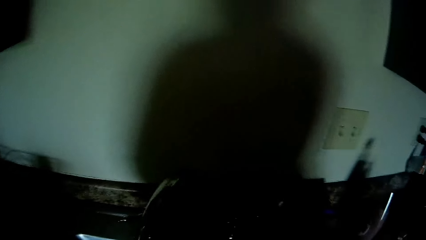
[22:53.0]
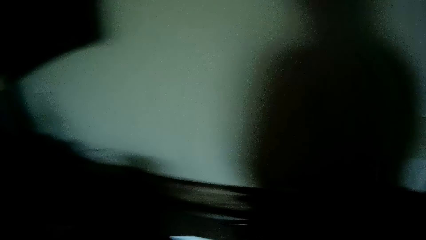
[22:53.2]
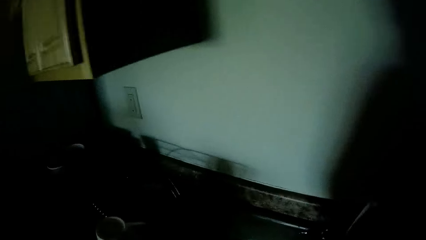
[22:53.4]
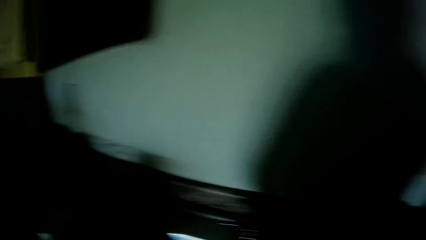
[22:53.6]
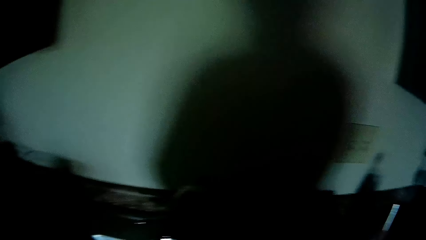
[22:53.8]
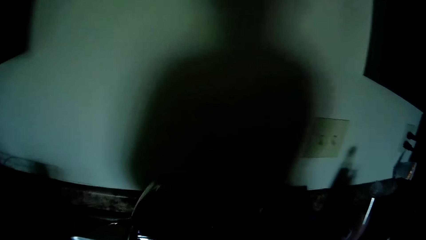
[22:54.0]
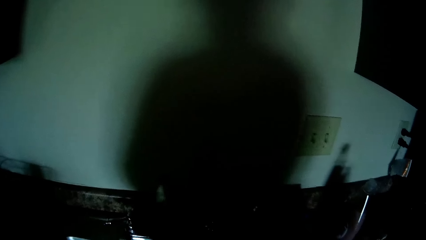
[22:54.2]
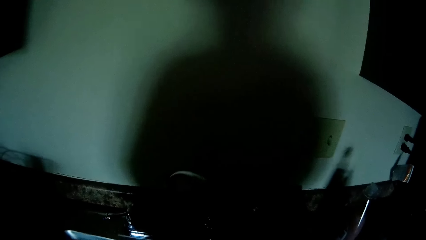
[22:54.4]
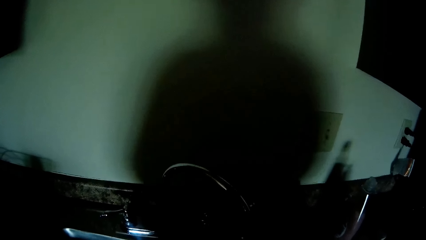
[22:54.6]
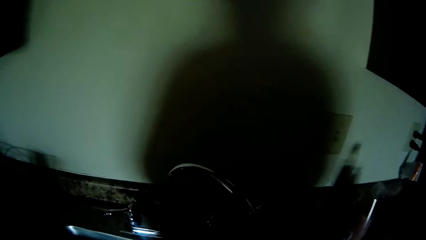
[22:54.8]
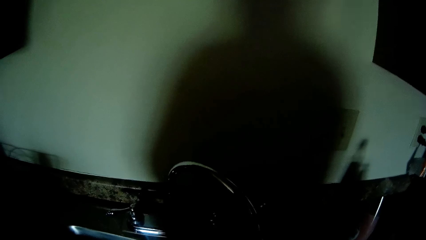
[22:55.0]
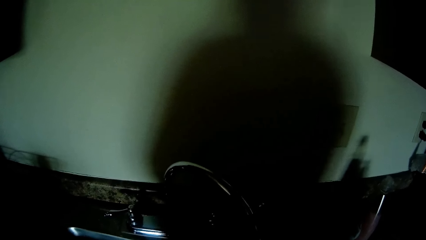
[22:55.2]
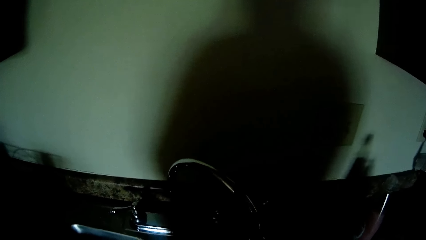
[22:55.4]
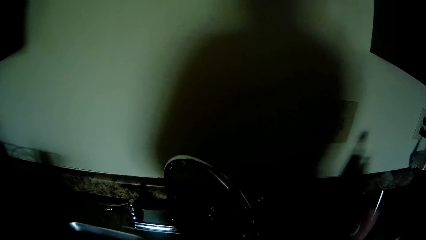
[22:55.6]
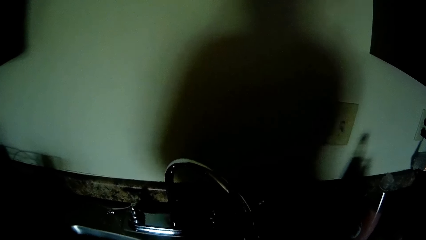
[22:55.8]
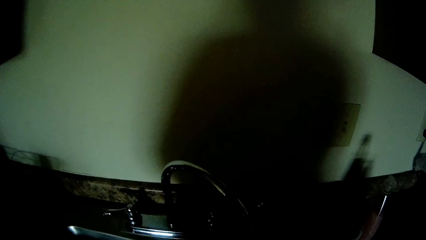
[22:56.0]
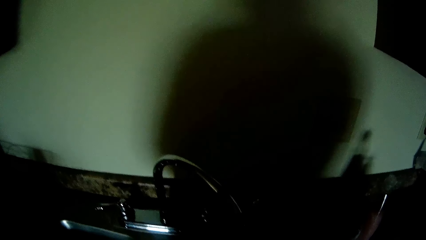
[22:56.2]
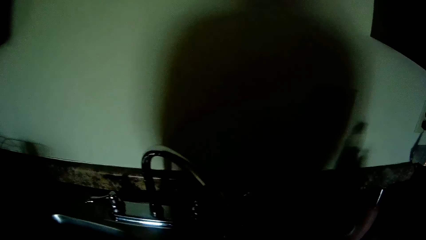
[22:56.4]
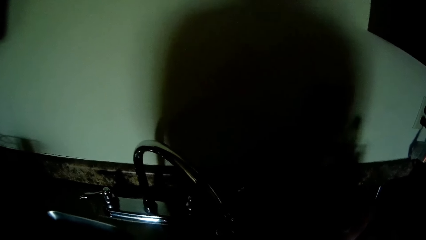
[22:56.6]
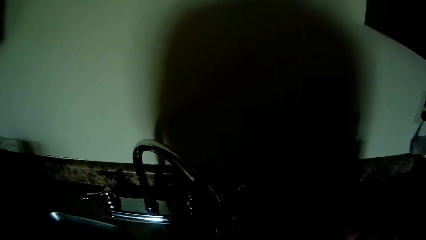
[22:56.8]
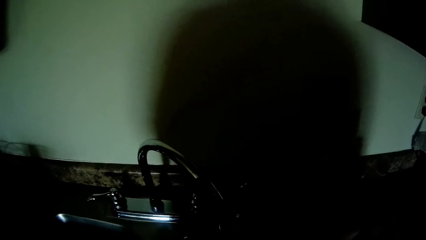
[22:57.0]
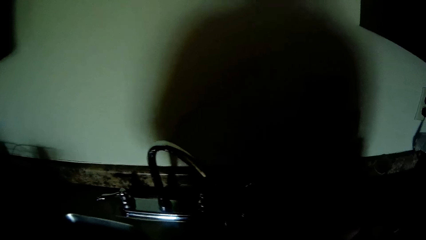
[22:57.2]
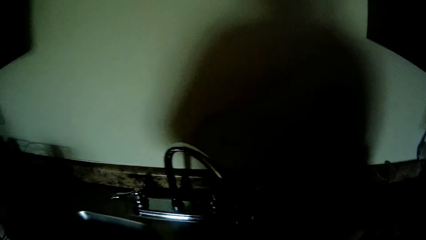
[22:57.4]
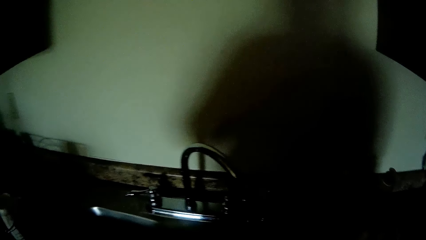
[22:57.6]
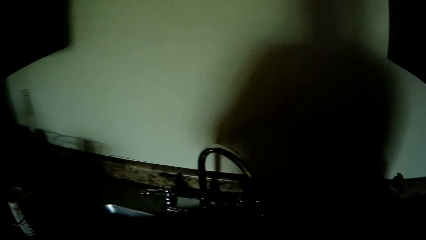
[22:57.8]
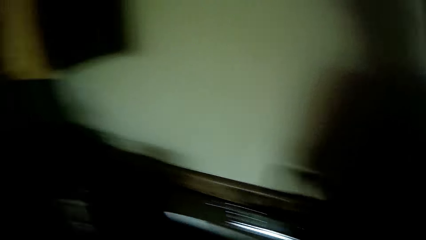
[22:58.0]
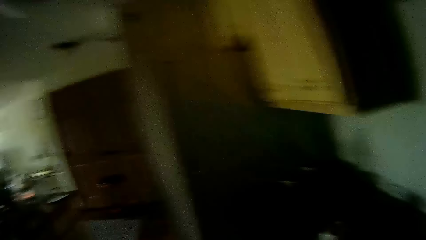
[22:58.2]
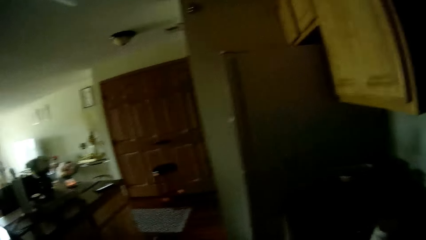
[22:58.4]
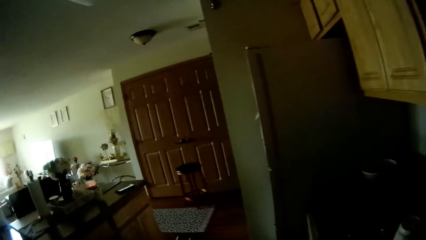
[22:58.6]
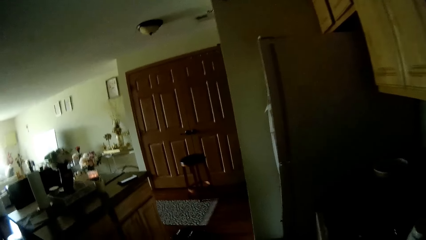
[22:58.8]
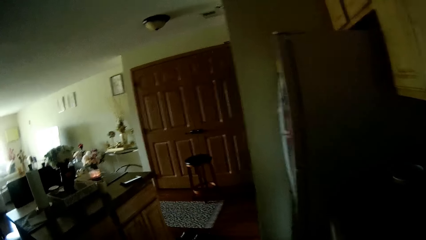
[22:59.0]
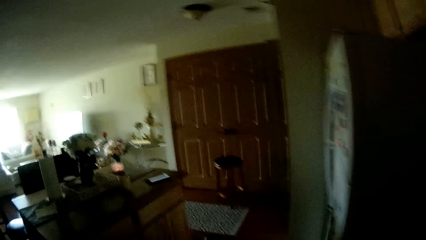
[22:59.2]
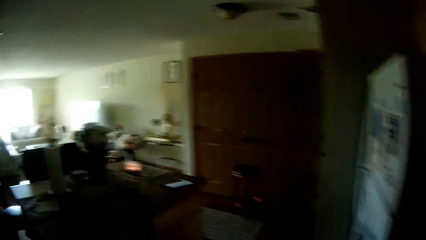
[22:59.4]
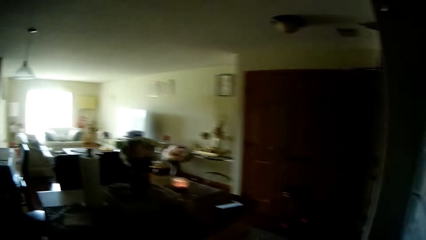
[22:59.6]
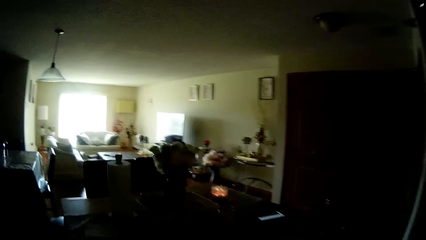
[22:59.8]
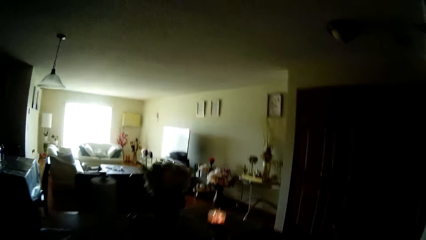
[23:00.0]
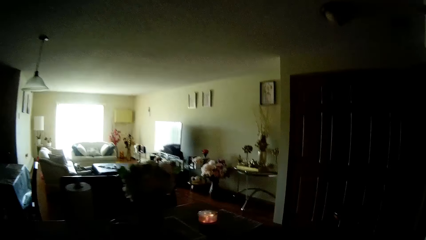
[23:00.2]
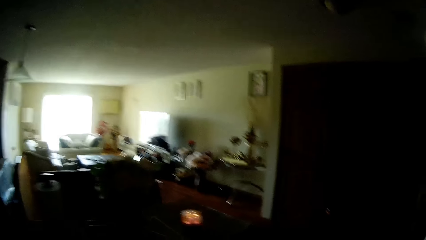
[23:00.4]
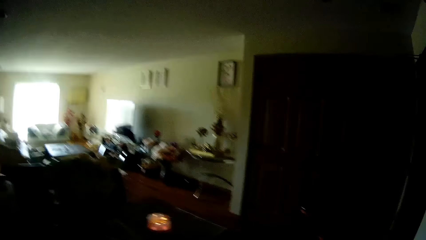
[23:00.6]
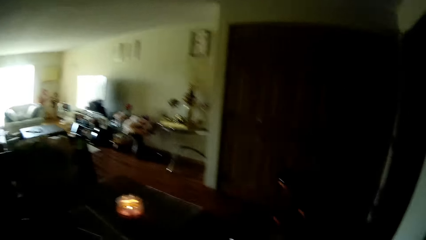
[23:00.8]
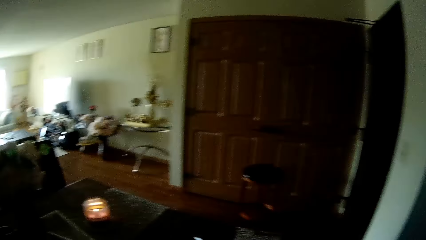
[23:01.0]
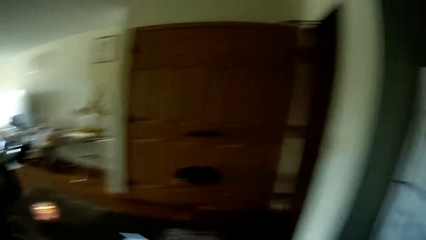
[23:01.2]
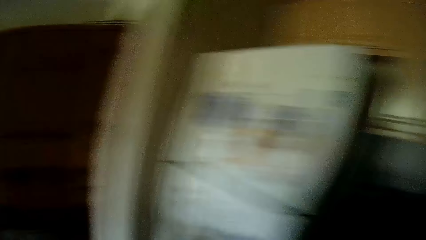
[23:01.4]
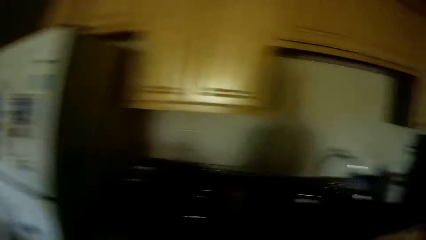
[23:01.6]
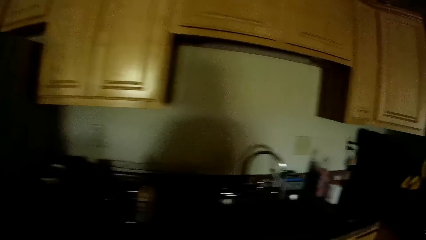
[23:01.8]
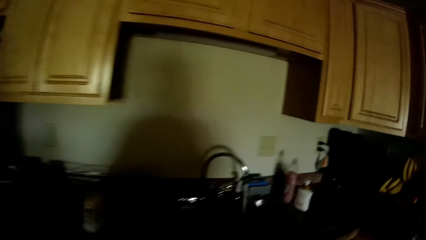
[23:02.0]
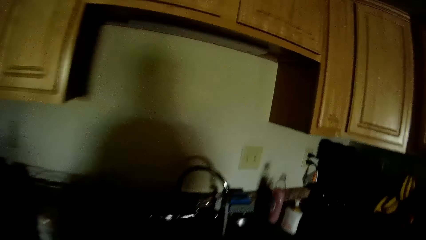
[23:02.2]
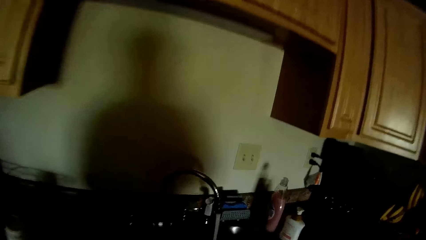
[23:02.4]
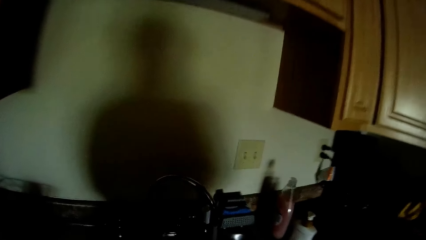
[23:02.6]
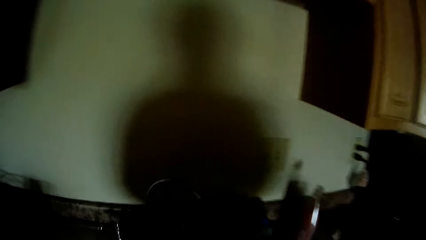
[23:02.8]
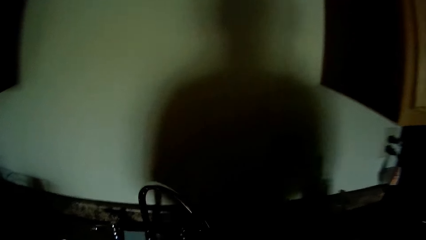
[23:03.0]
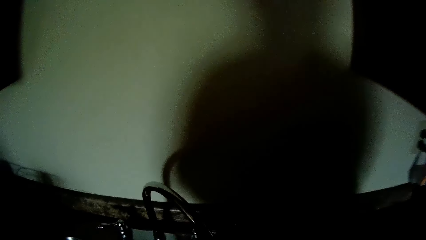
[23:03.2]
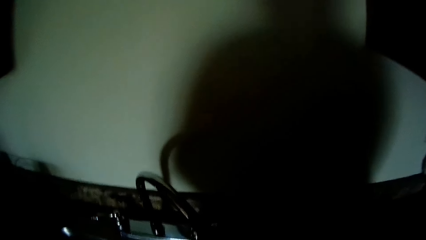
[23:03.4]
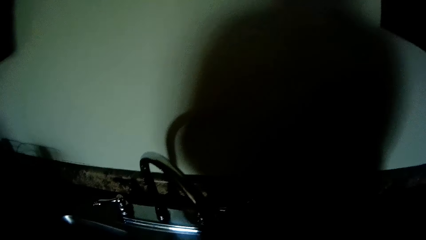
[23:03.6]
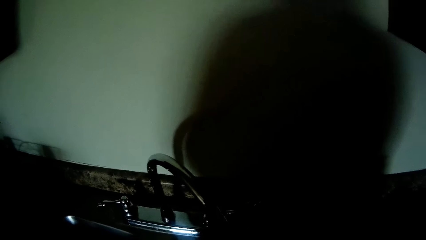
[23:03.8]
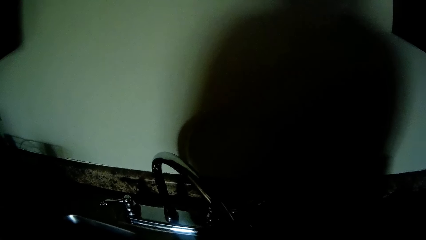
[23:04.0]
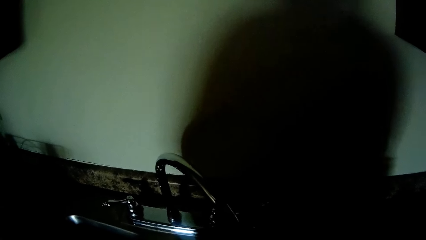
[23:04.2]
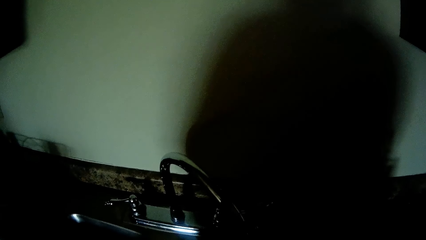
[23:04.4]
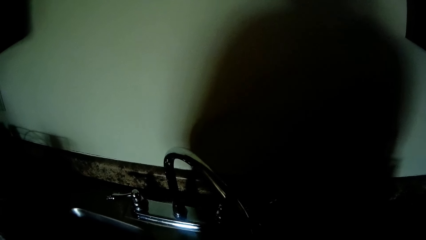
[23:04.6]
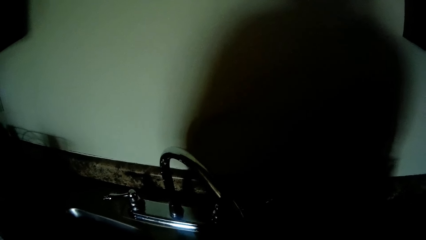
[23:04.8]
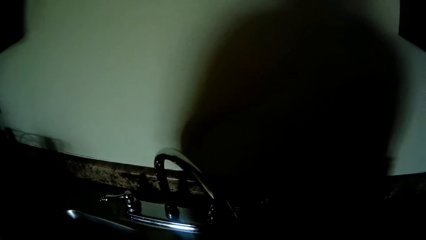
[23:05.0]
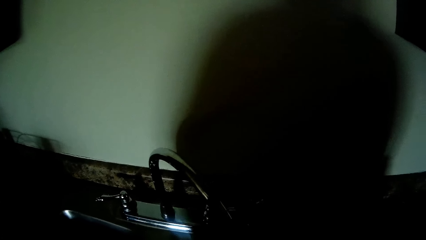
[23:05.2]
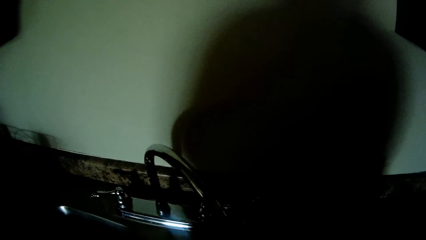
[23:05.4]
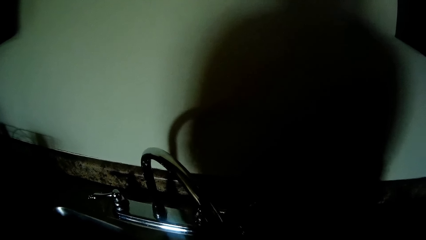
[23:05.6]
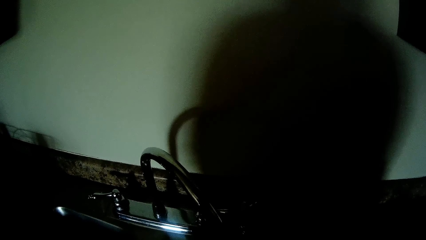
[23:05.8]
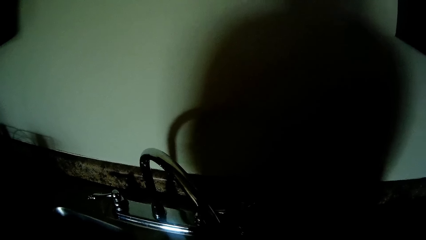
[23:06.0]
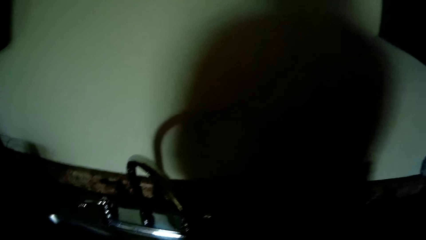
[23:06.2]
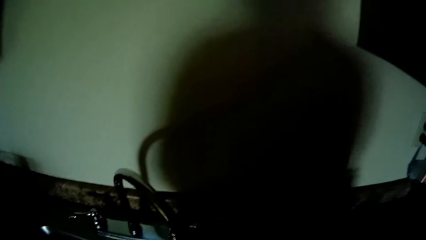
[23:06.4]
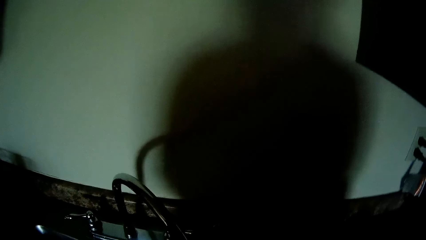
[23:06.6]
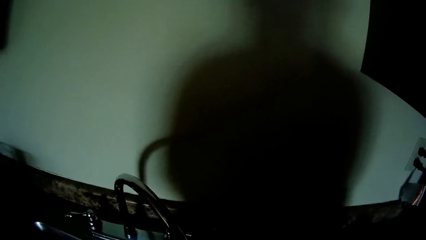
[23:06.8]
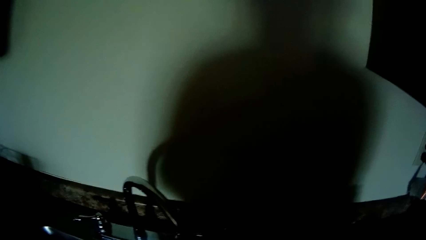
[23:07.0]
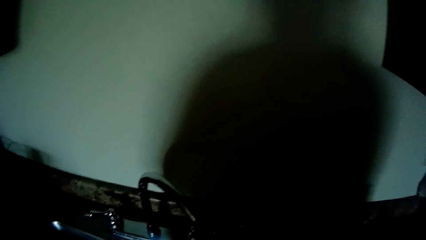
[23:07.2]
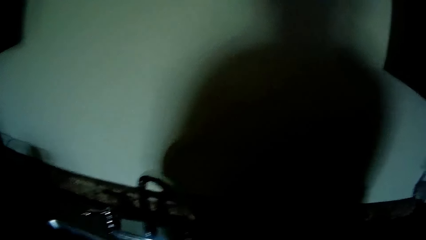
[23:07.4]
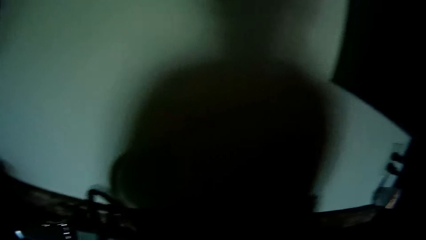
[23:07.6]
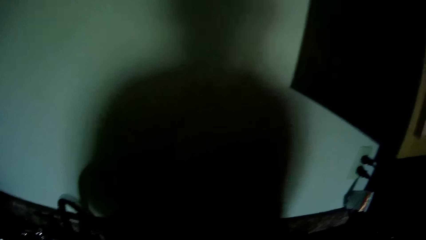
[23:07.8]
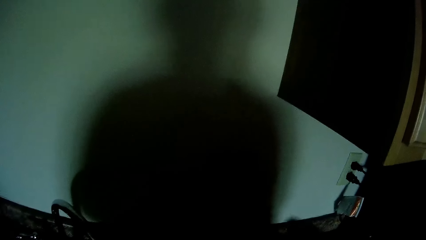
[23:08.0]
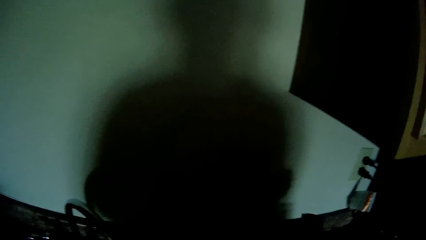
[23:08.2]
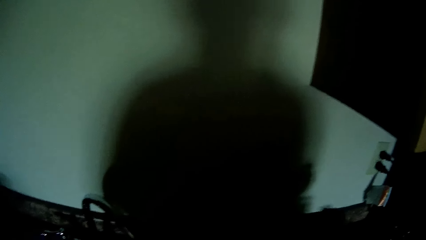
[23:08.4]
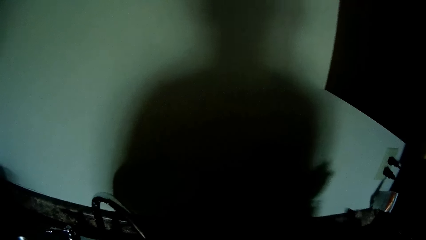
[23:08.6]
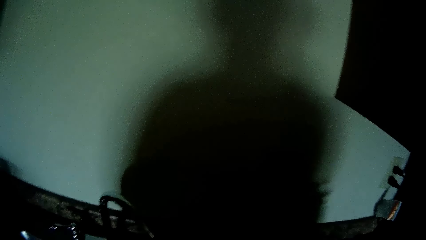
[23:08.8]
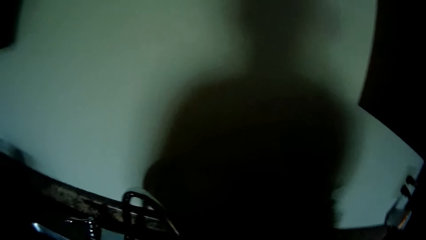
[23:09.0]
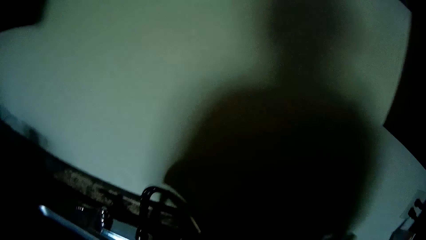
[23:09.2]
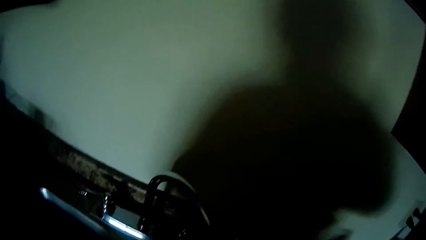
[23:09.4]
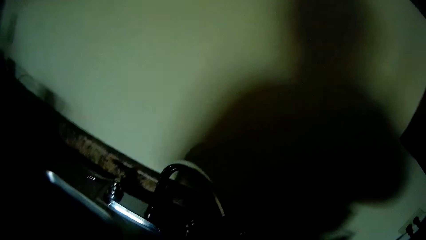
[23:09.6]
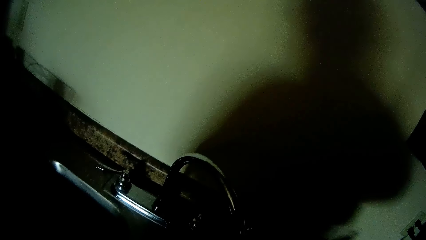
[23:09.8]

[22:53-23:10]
The camera wearer adjusts a sink tap with his right hand. He walks around the room. He drops a spoon on the sink countertop with his right hand.
